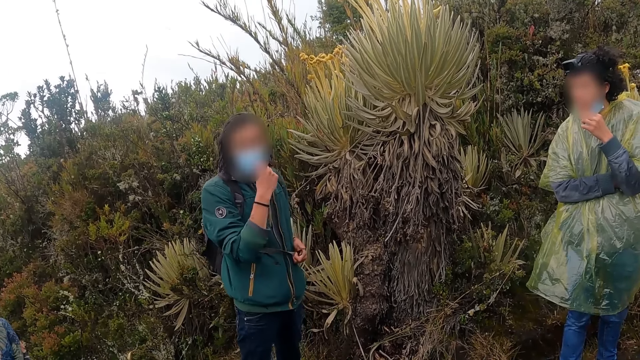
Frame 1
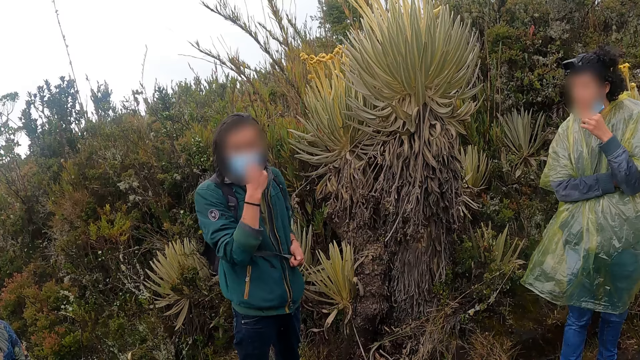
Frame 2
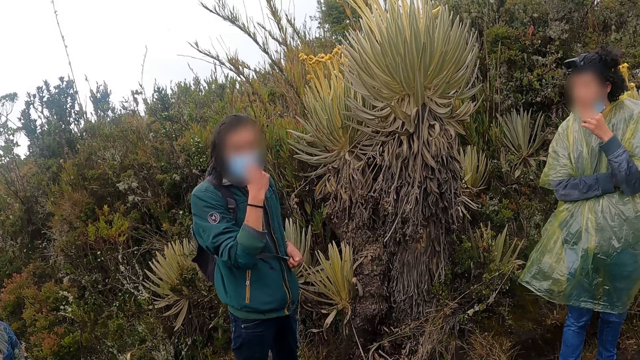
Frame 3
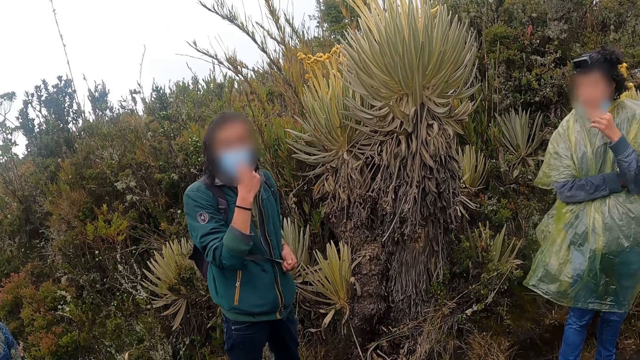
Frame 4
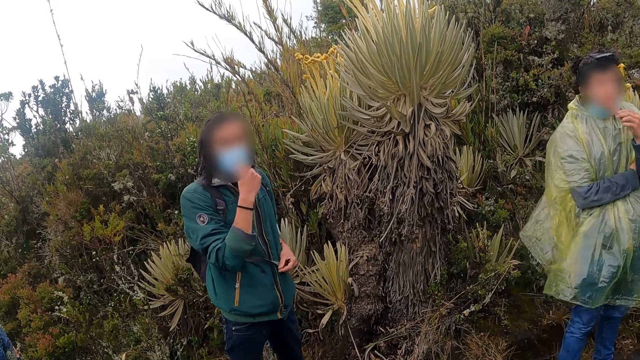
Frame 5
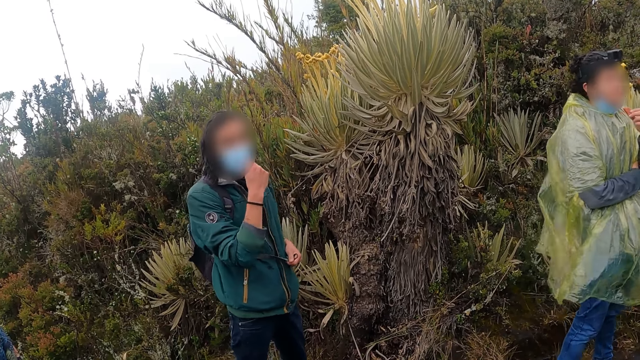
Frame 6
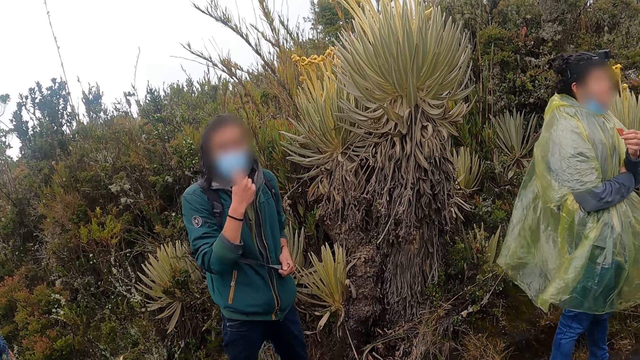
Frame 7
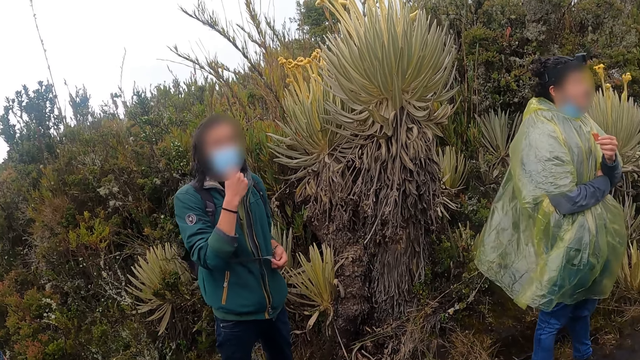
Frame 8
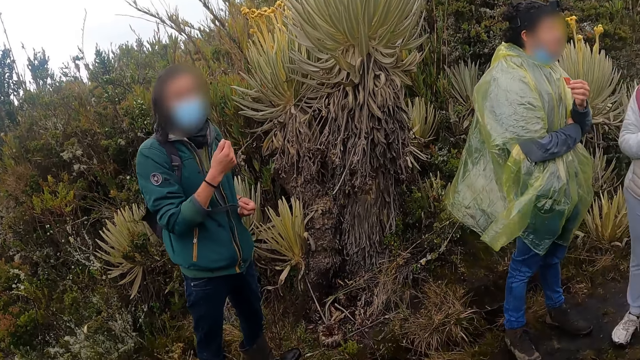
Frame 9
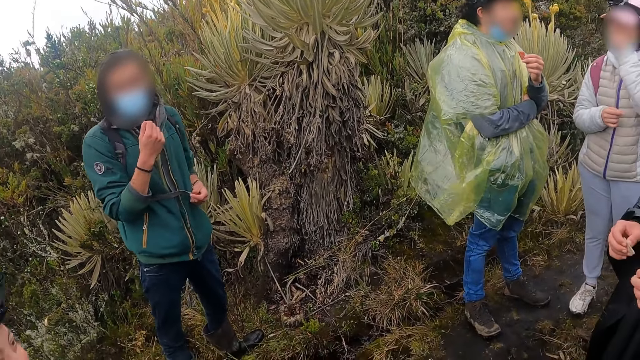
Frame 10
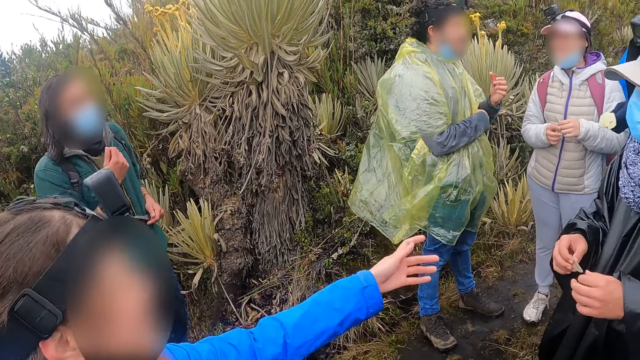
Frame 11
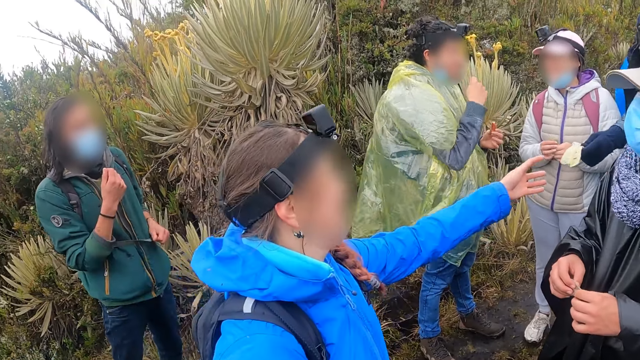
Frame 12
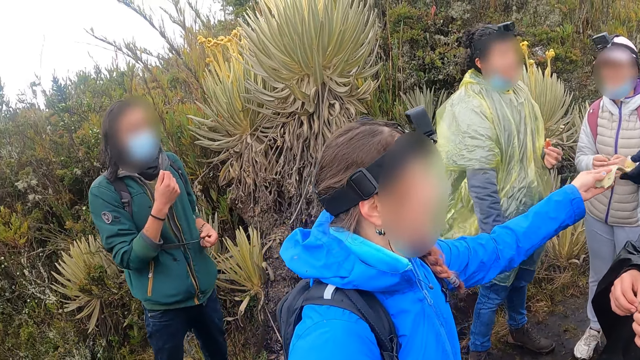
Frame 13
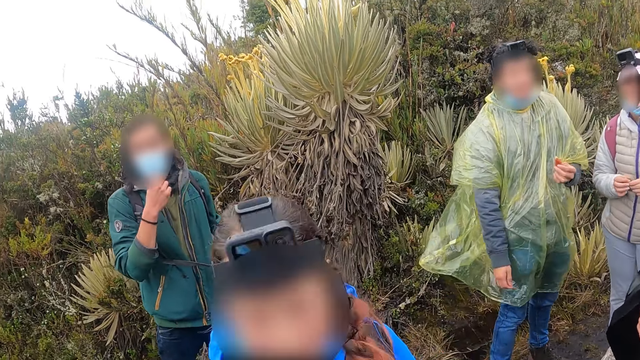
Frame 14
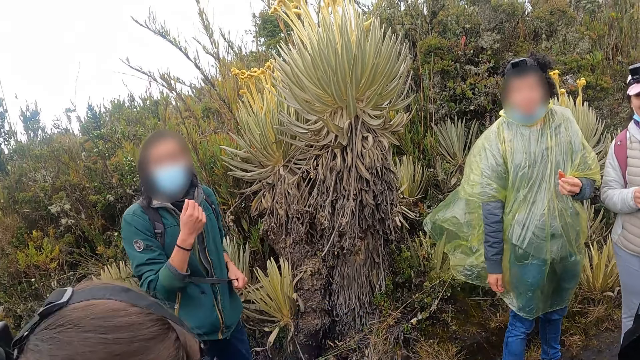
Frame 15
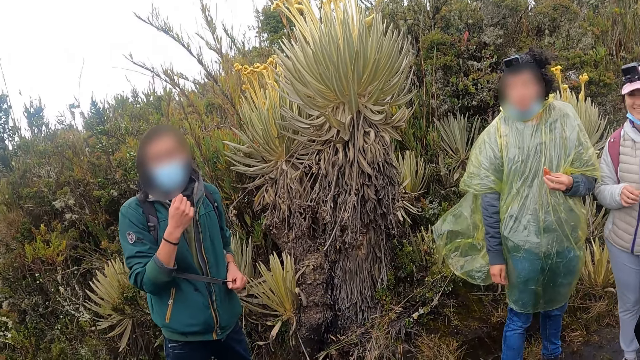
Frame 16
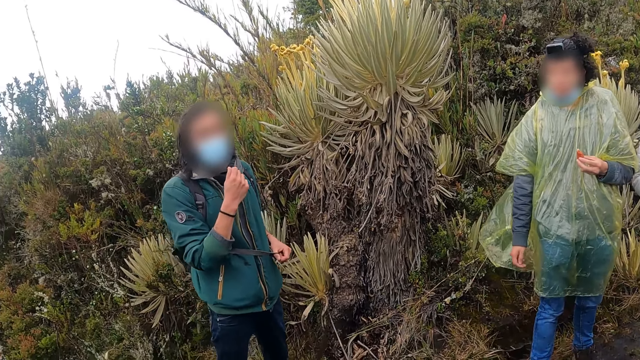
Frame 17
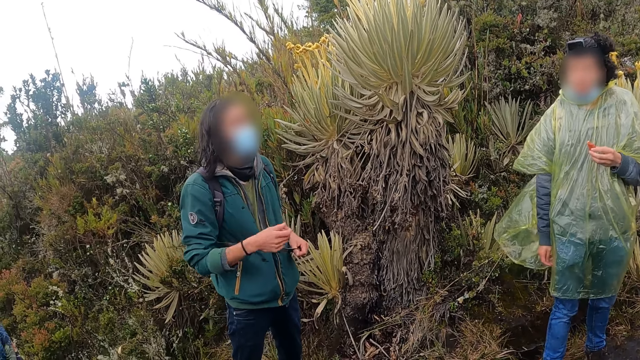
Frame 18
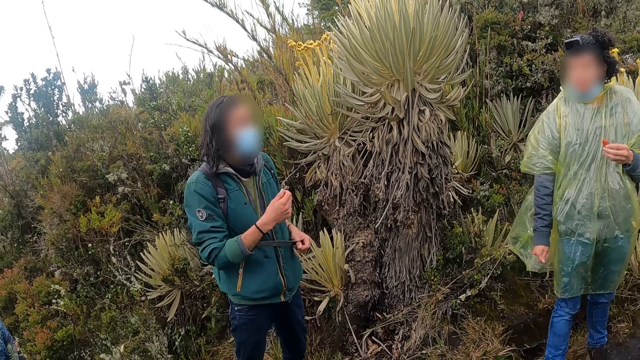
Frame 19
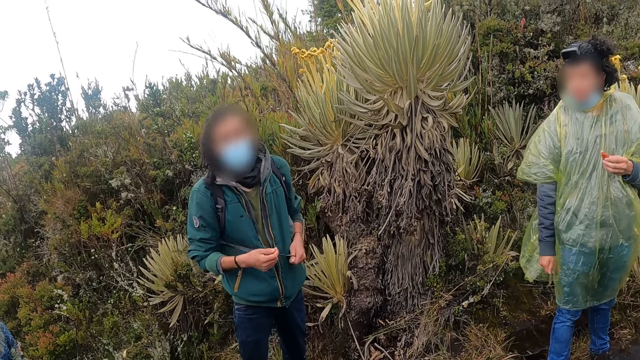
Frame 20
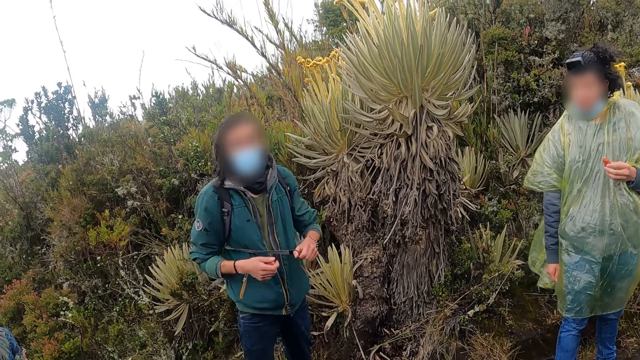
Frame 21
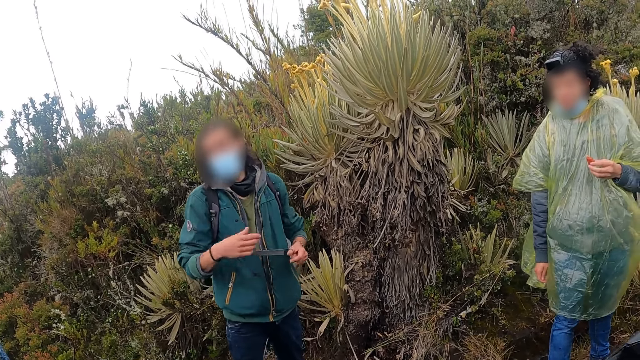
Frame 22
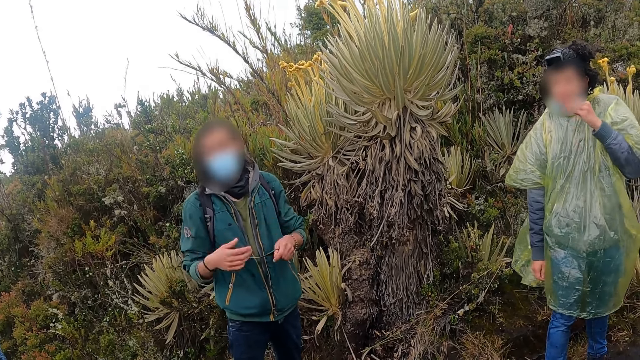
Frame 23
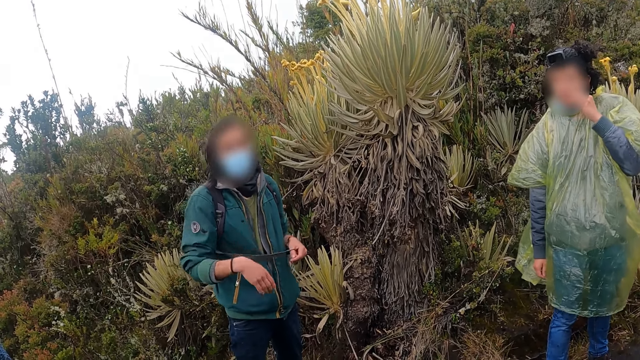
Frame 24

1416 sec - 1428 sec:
A man interacts with a woman. Another woman takes a snack from another man's left hand with her left hand. A third man interacts with the group of people.

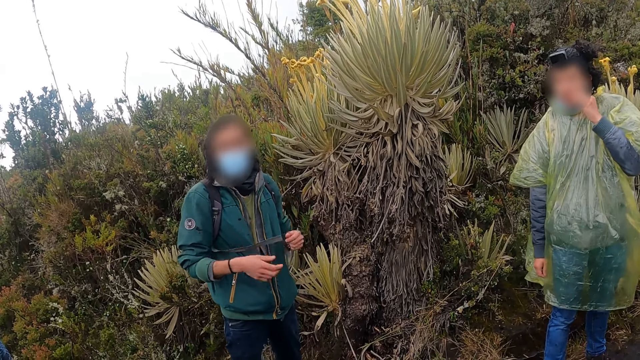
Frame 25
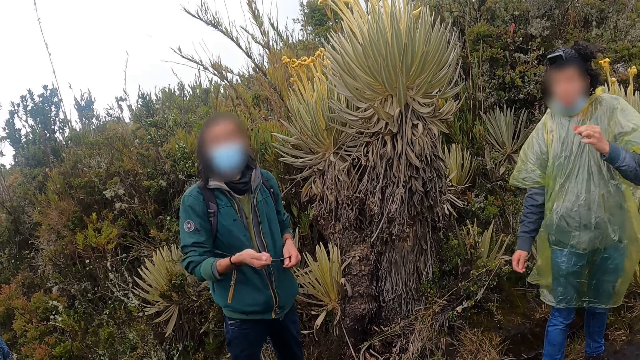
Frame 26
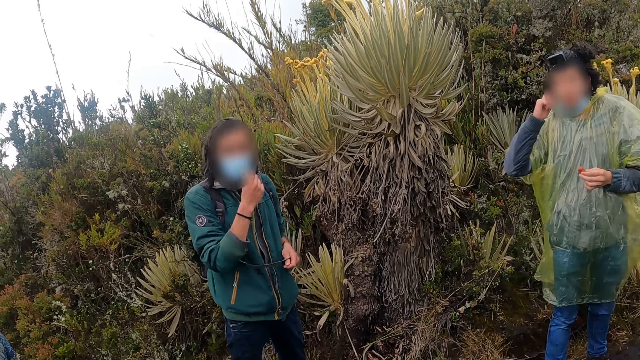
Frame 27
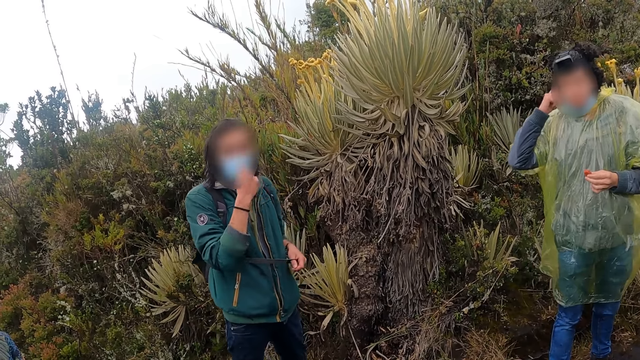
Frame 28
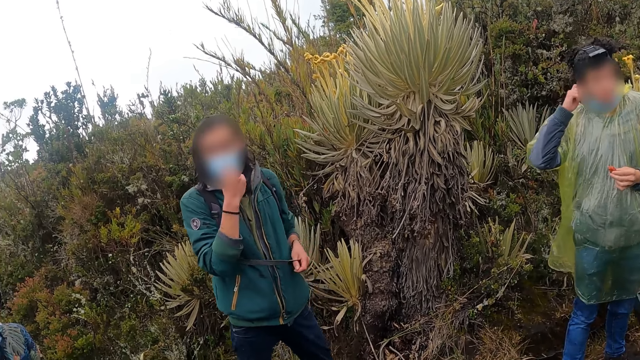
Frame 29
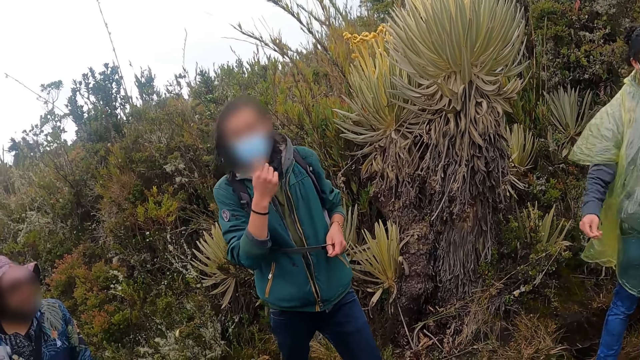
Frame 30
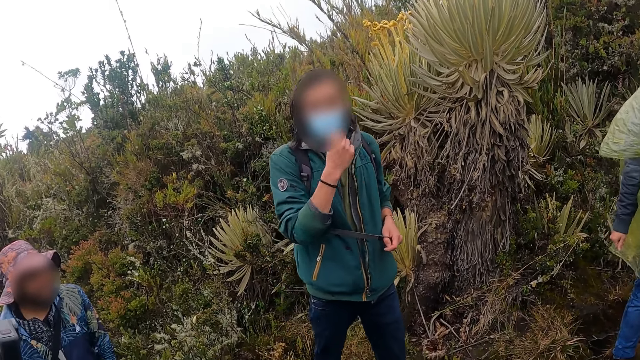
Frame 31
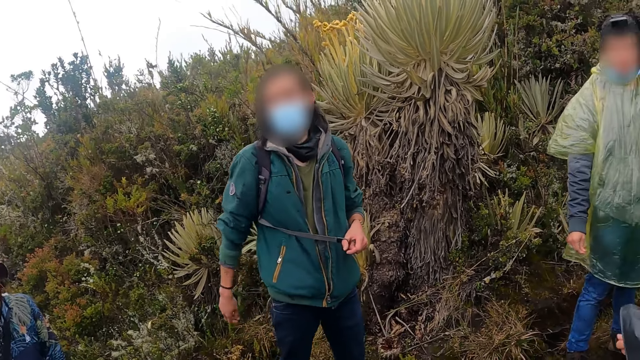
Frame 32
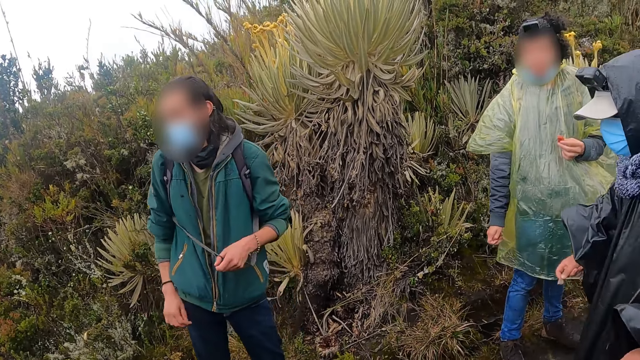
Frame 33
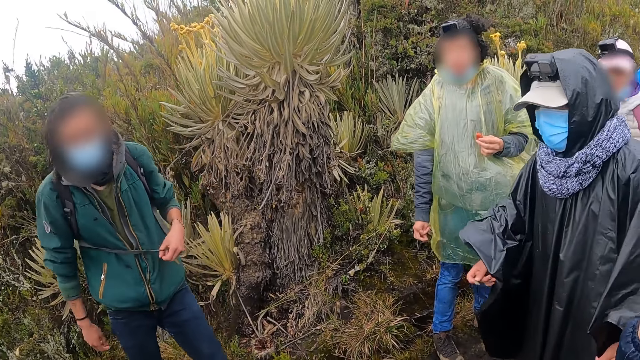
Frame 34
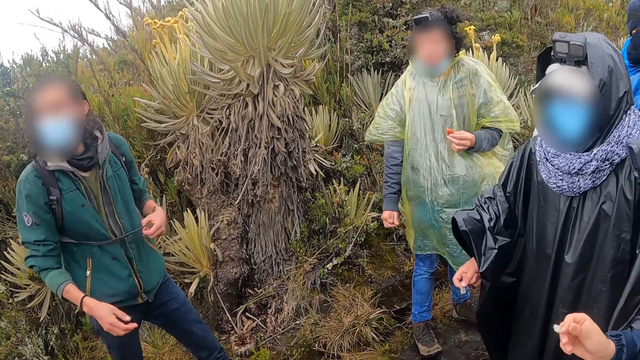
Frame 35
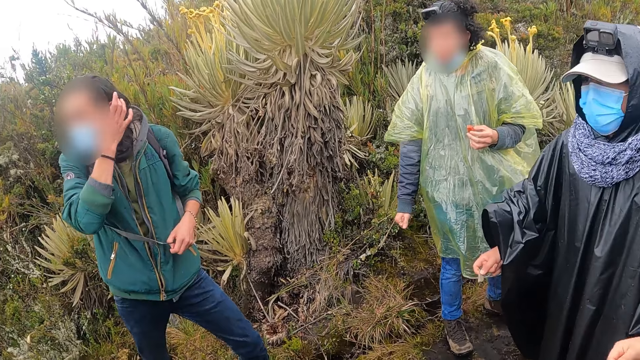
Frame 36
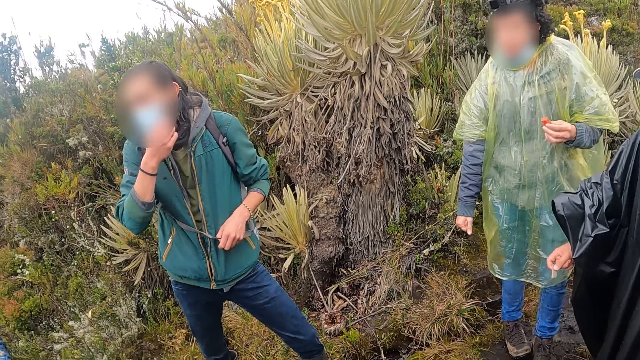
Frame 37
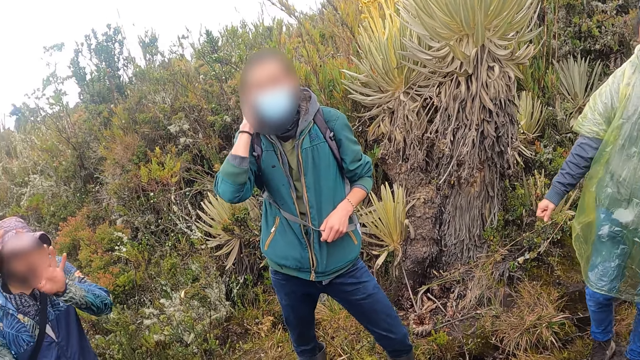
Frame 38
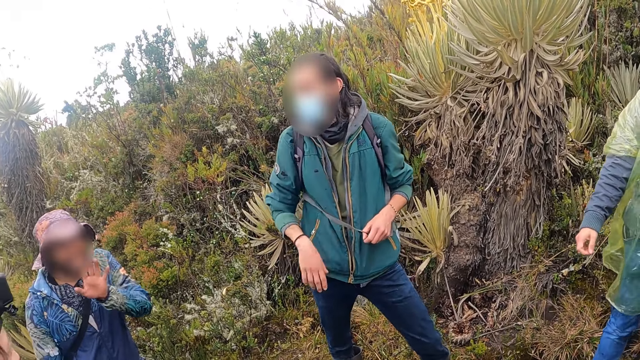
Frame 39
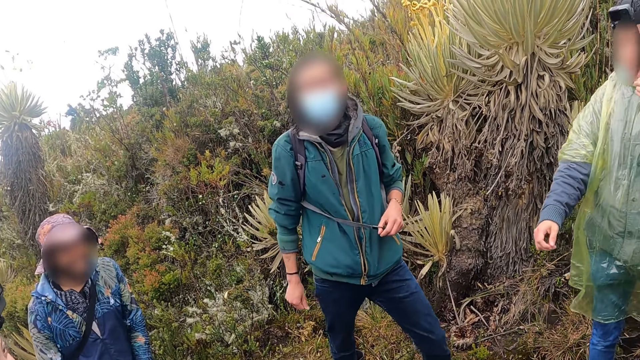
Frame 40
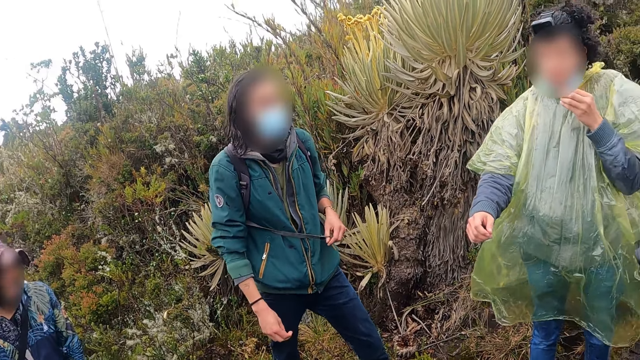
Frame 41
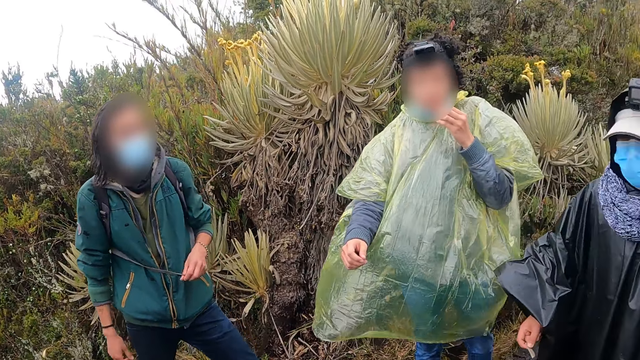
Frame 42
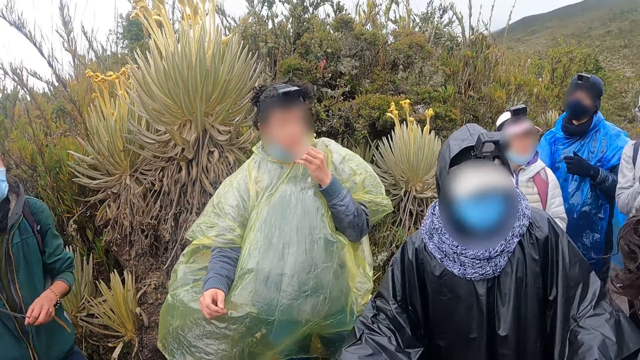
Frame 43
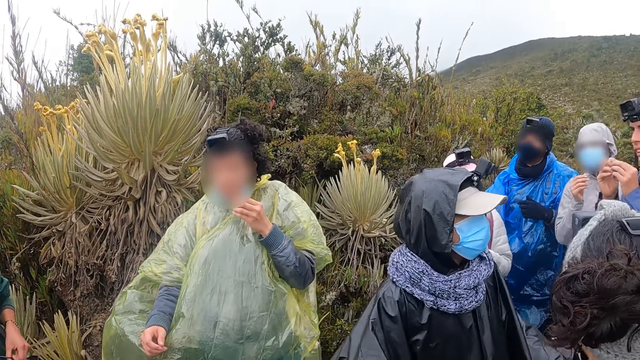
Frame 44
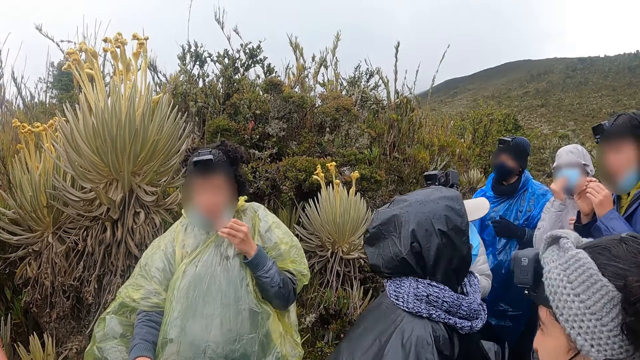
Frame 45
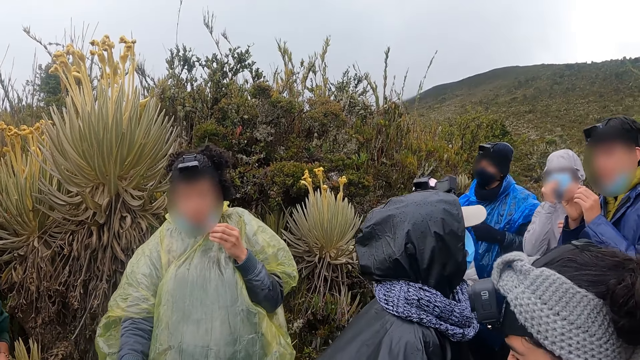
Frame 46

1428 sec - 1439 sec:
The camera wearer looks at their right hand side.
